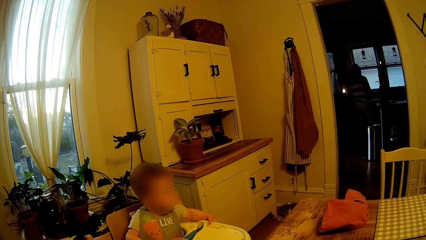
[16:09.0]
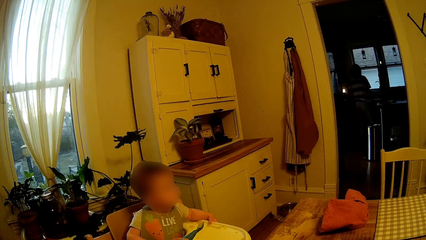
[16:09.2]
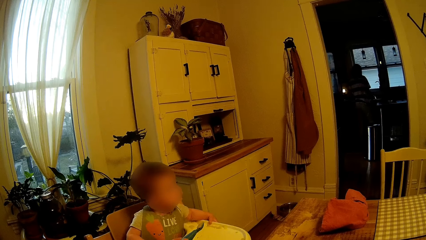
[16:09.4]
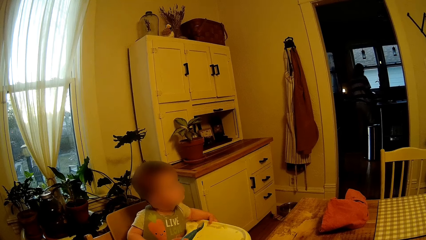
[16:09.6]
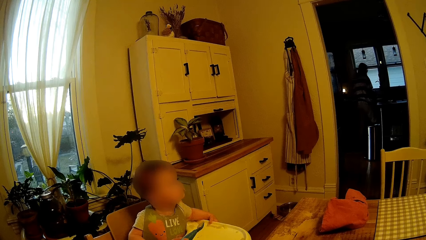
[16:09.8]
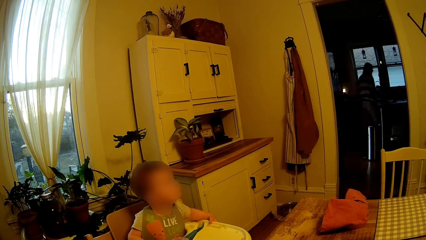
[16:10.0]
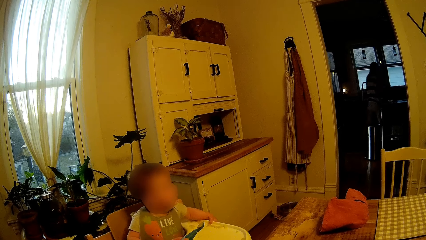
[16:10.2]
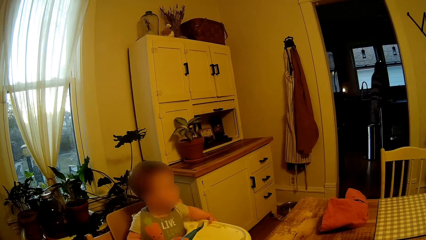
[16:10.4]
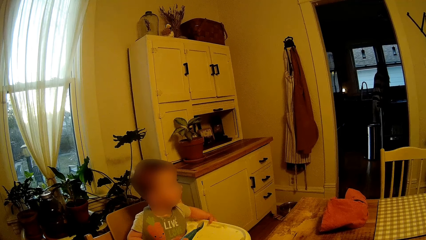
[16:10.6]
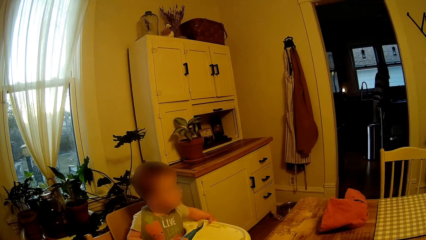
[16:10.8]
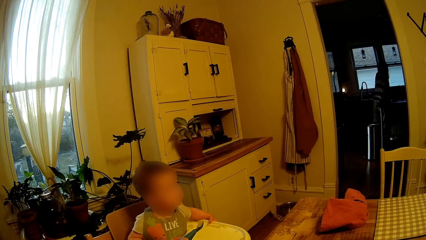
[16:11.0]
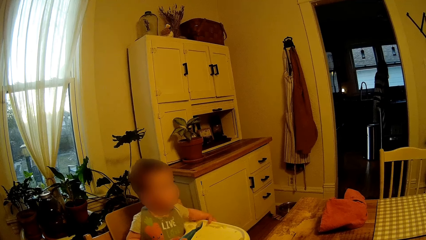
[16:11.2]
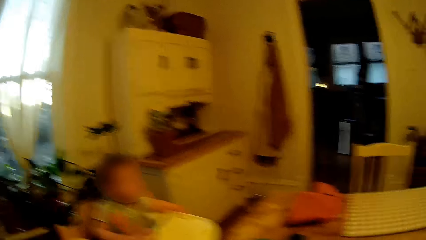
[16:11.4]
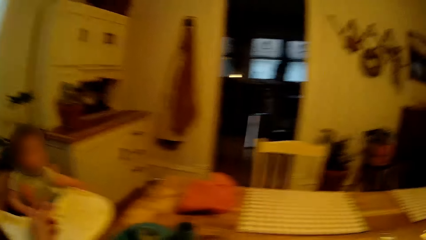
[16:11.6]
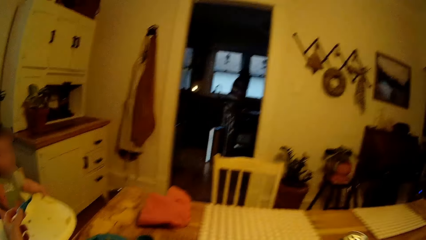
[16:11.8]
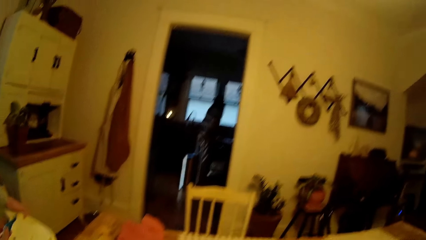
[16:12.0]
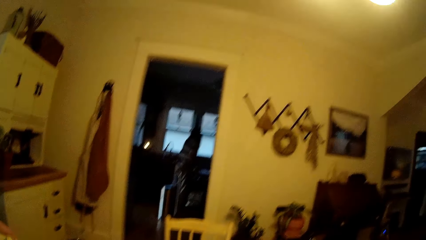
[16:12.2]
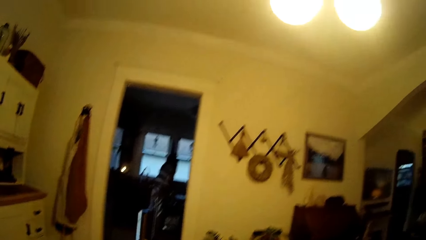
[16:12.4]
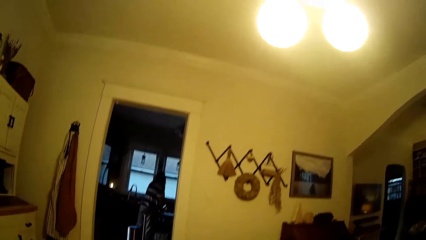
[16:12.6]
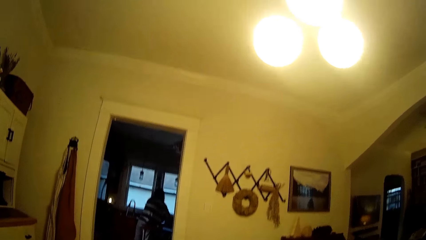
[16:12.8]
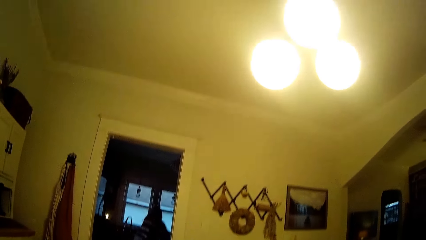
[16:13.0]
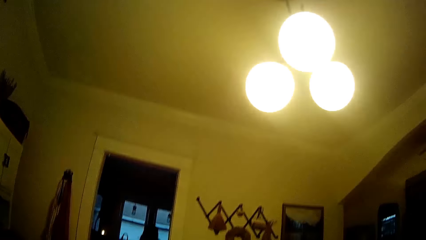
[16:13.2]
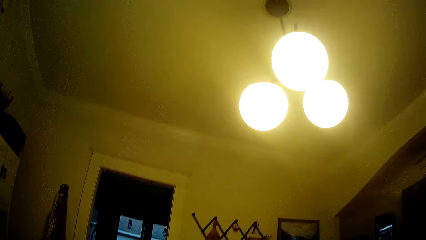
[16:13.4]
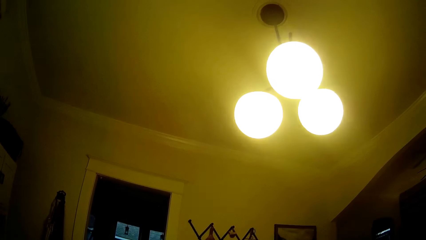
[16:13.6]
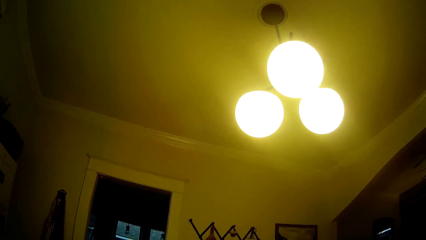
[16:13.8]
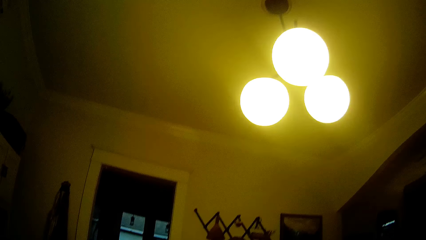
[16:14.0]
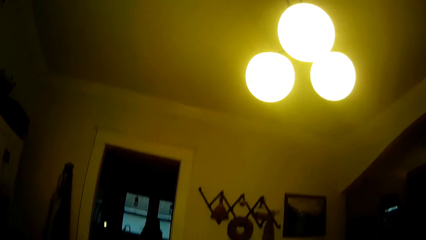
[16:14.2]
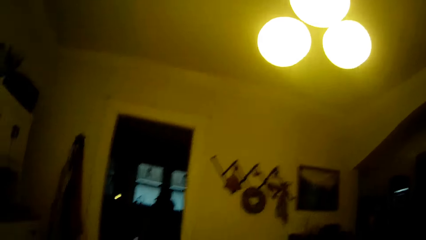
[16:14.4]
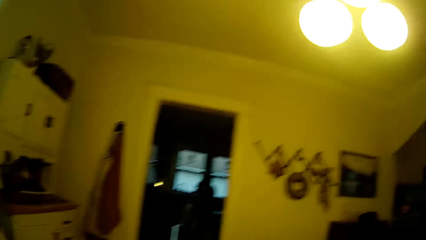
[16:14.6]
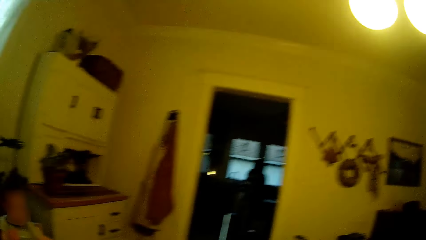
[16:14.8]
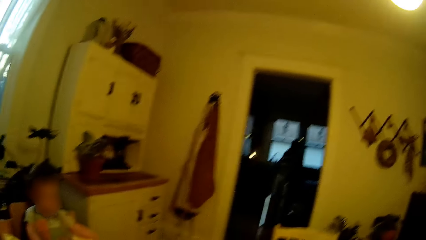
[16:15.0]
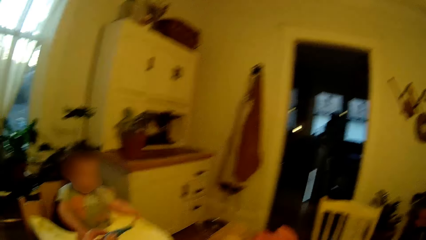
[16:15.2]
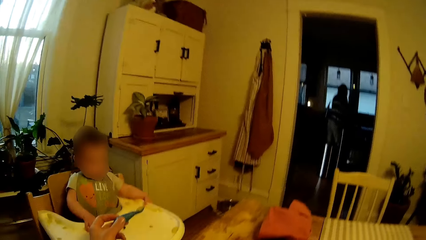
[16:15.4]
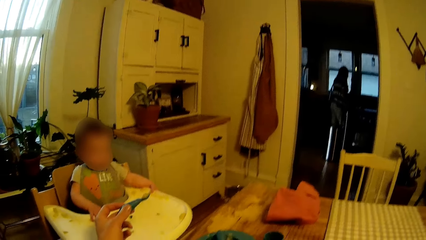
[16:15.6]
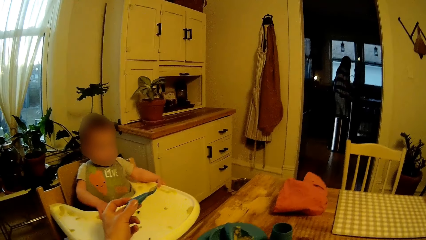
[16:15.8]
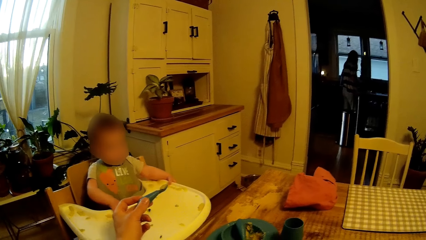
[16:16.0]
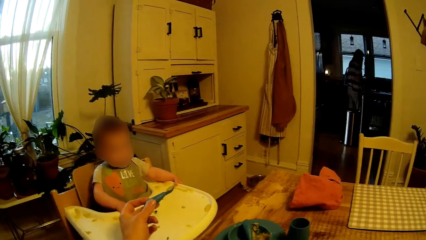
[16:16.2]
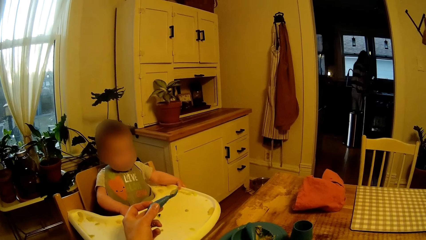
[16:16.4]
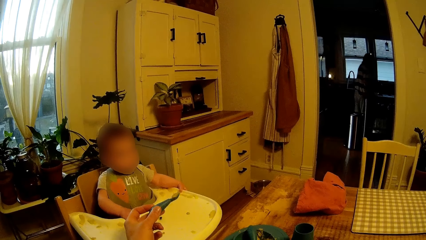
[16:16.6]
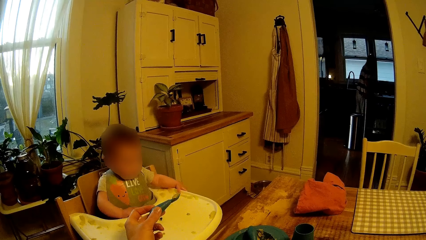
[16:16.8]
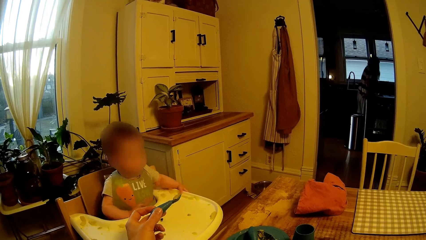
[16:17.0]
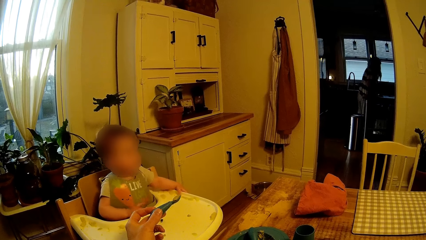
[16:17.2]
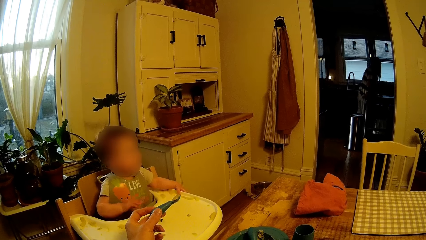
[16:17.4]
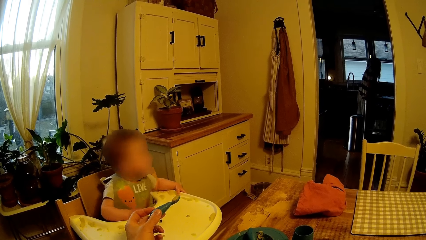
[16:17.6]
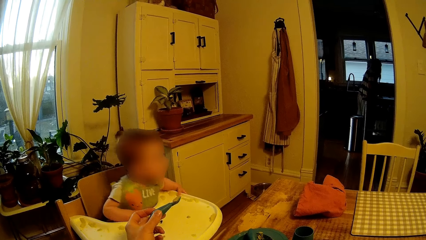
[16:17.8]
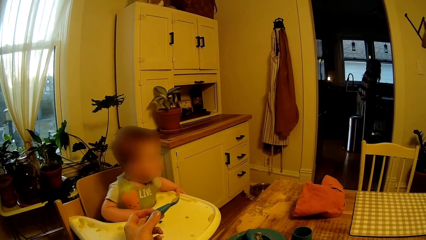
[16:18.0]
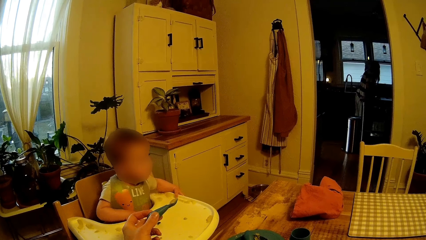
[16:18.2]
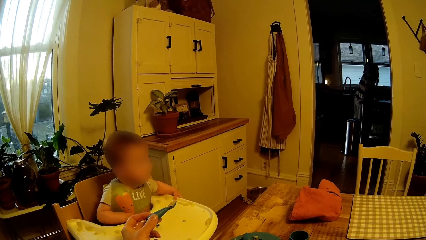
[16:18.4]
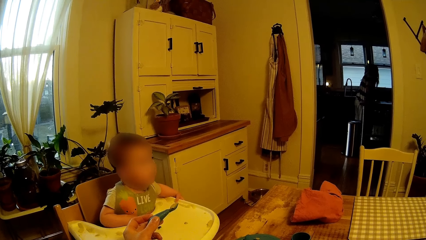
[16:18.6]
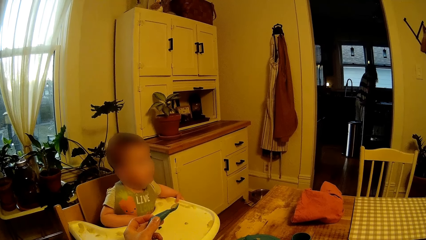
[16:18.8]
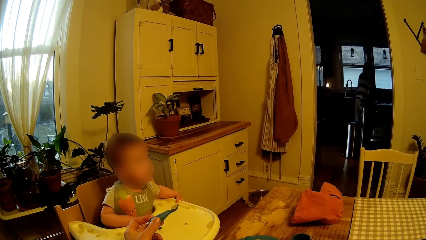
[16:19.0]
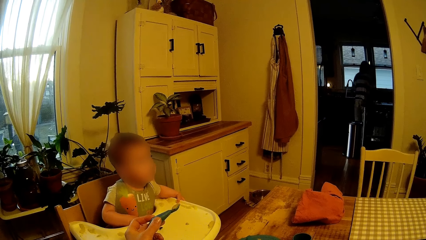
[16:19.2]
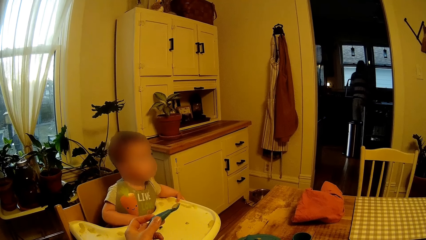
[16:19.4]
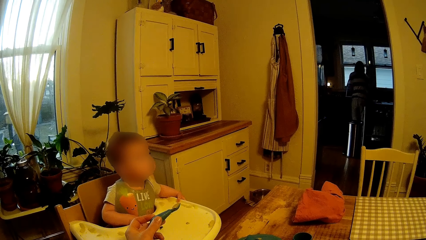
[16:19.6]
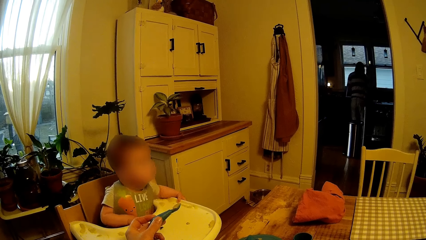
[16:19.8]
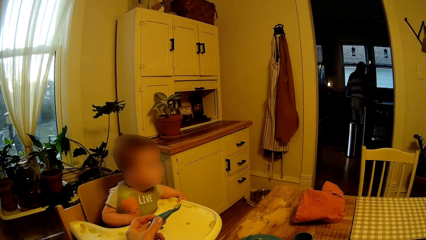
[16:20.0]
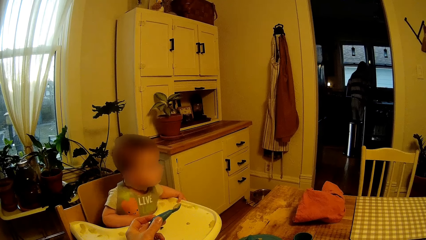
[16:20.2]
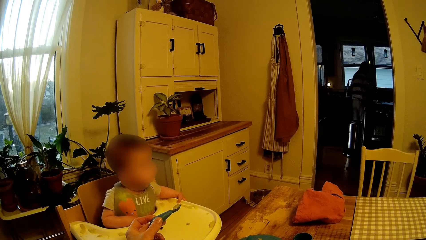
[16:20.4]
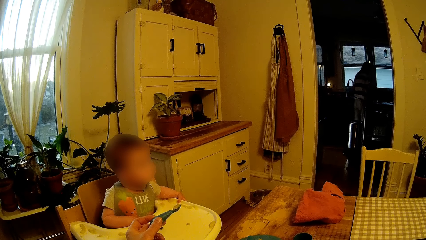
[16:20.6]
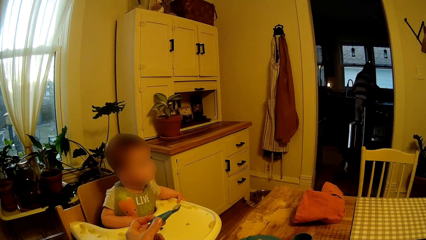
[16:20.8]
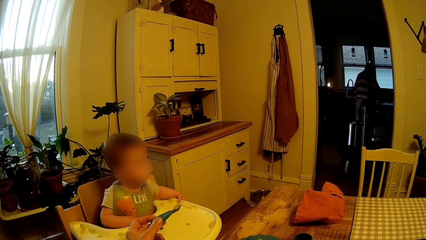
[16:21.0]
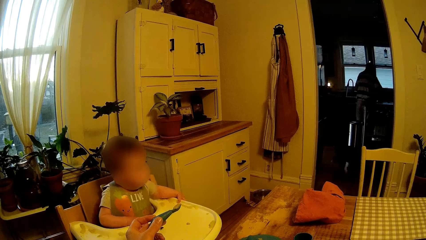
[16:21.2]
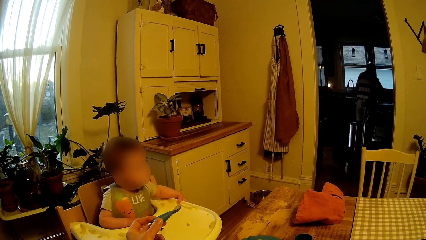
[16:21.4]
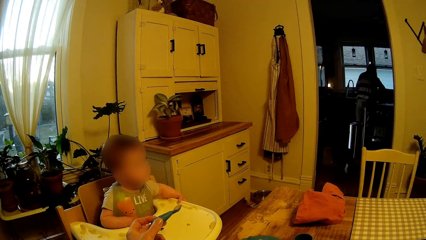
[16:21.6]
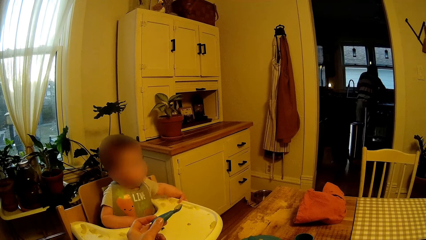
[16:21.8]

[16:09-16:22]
The camera wearer holds out some cereal on the spoon in his left hand, to the baby.

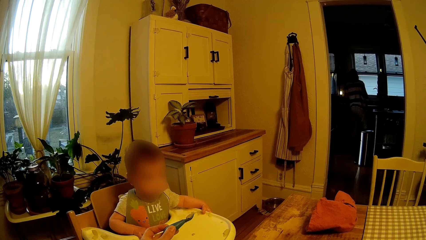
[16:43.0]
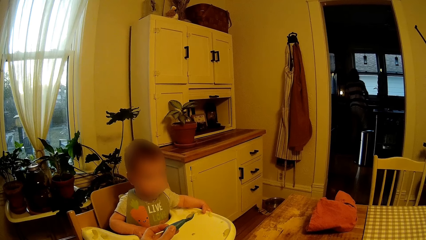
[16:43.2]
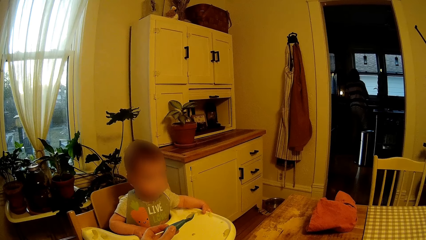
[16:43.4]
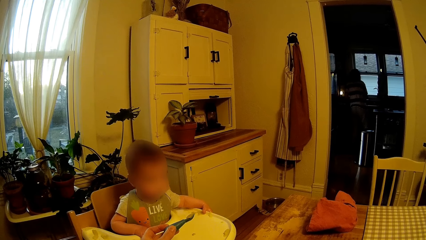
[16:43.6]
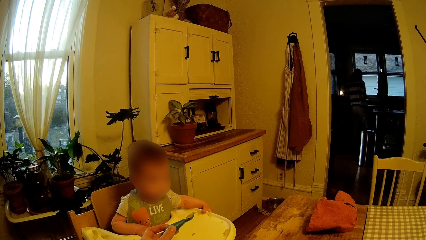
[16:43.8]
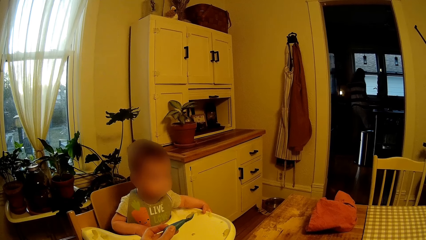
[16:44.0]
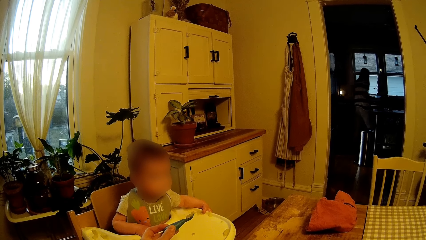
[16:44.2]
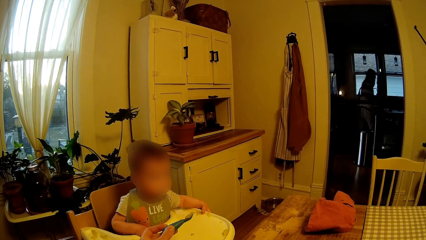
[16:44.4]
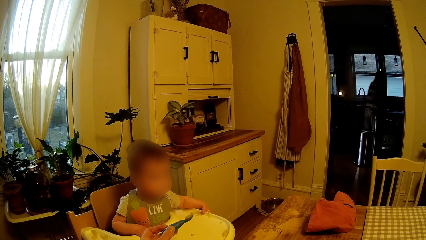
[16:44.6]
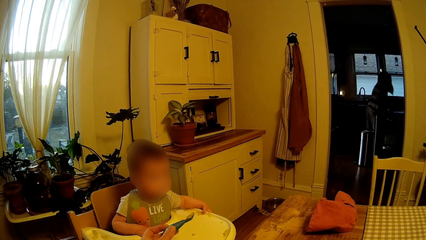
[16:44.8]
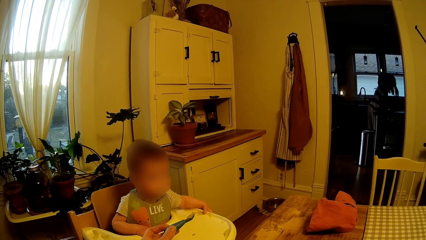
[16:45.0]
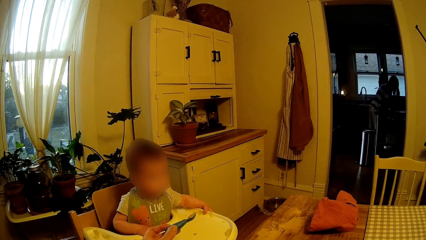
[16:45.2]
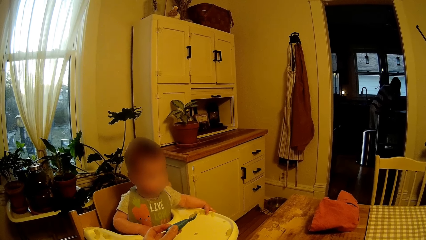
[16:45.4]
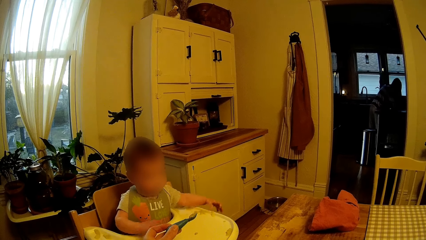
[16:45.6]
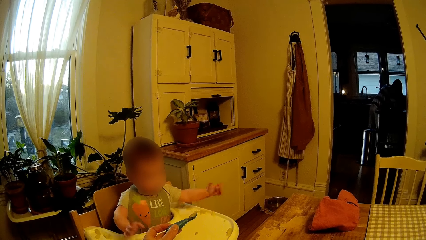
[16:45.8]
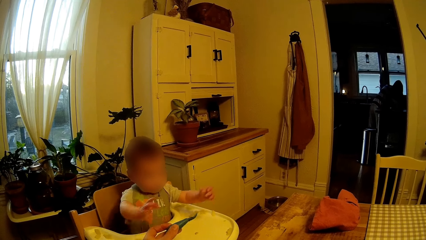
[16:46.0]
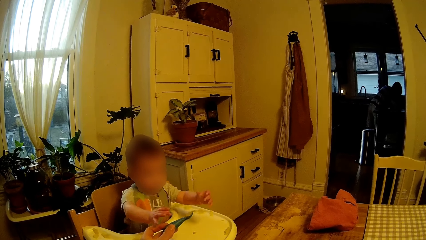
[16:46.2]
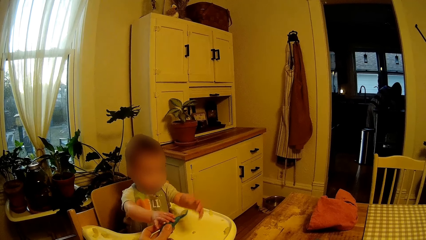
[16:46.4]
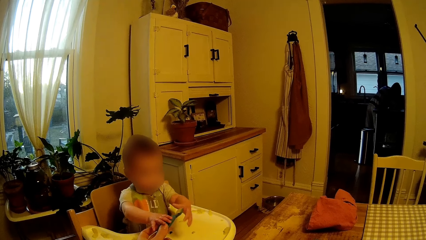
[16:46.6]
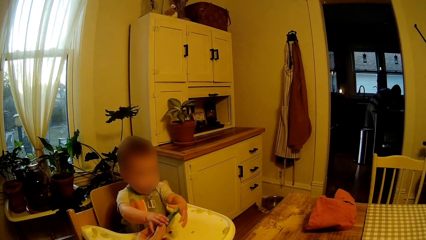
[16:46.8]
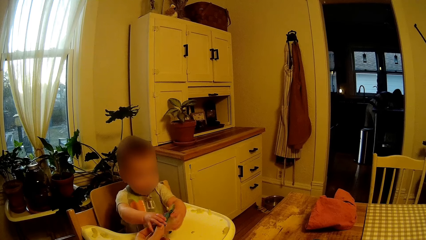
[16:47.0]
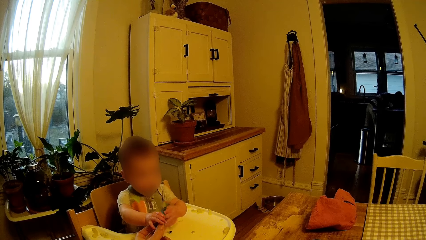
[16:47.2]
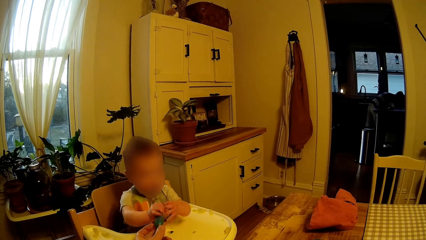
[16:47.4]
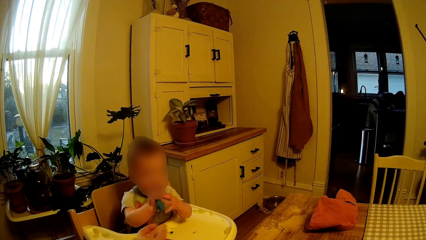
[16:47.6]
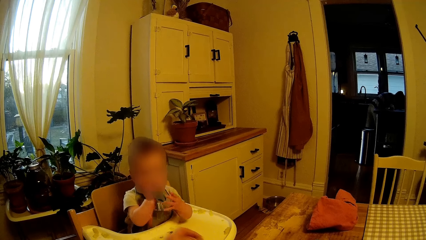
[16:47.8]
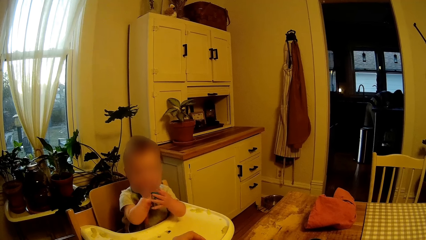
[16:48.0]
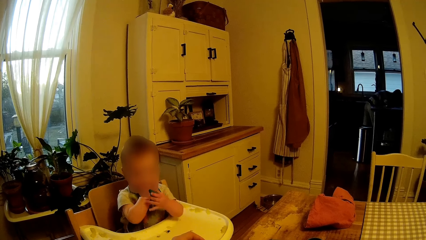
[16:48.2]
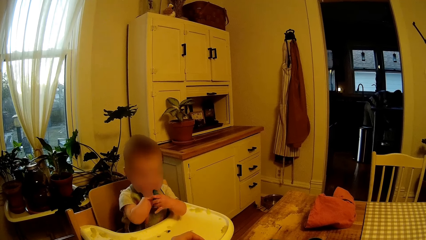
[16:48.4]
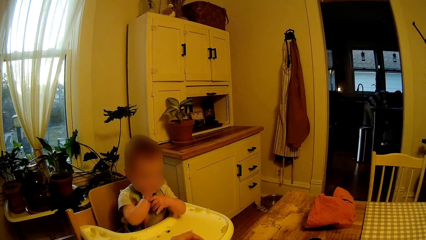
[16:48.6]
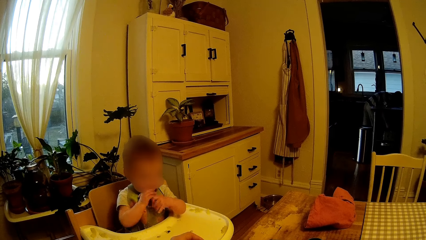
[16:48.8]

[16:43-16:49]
The woman holds a tray with her right hand. The baby takes the spoon from the camera wearer with both hands. The baby eats the cereal from the spoon with both hands.
